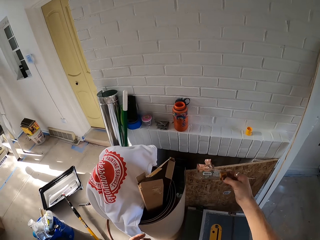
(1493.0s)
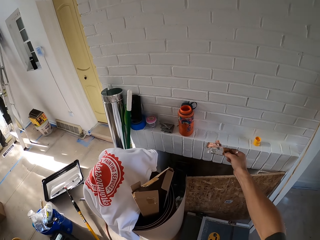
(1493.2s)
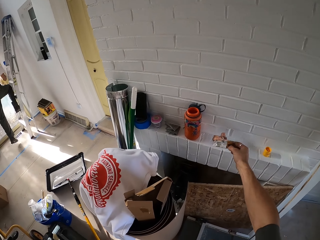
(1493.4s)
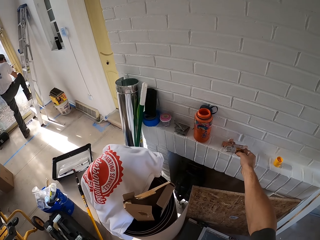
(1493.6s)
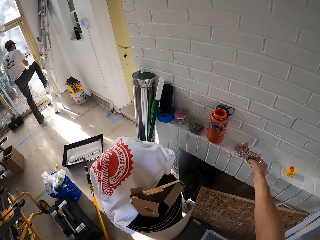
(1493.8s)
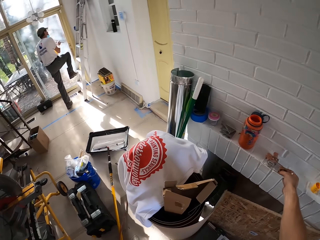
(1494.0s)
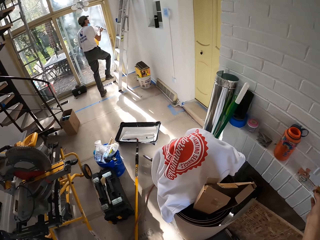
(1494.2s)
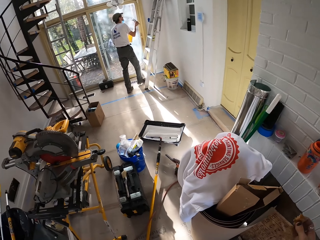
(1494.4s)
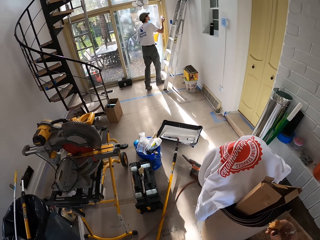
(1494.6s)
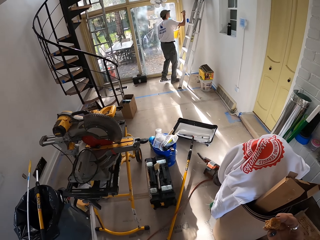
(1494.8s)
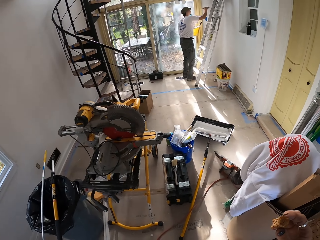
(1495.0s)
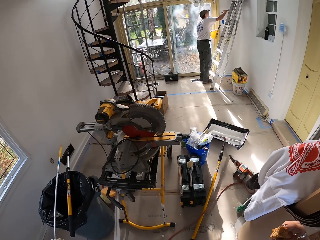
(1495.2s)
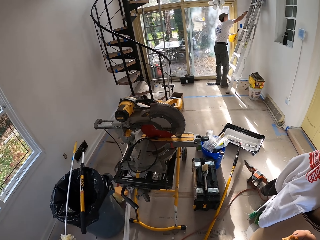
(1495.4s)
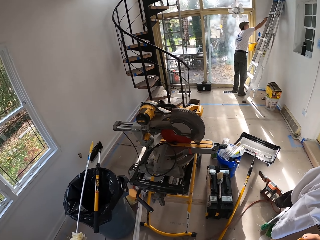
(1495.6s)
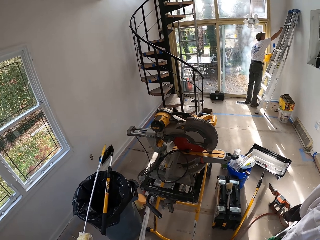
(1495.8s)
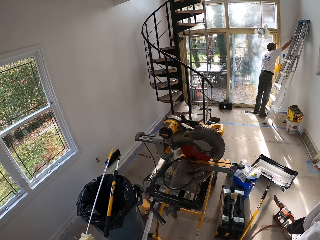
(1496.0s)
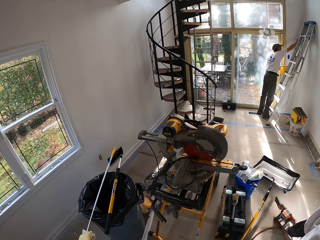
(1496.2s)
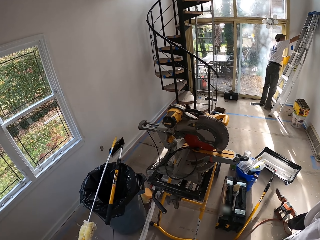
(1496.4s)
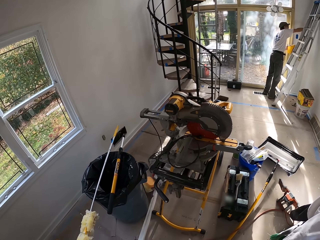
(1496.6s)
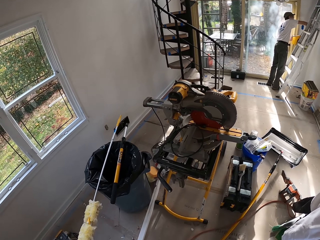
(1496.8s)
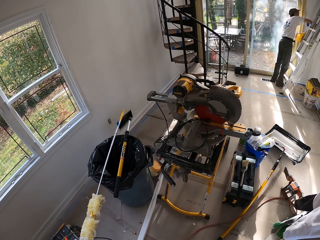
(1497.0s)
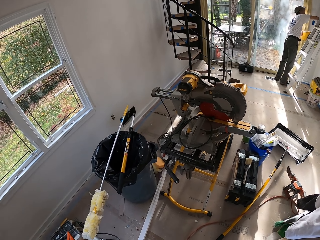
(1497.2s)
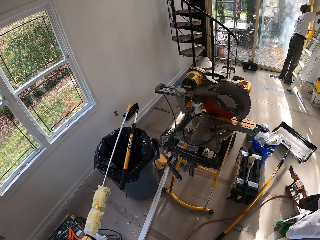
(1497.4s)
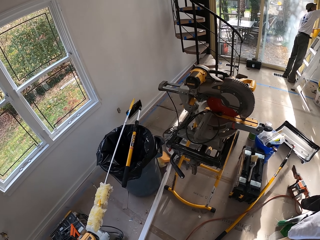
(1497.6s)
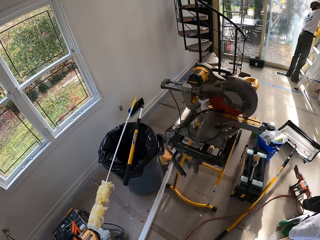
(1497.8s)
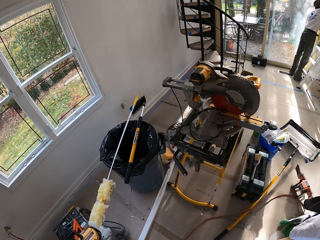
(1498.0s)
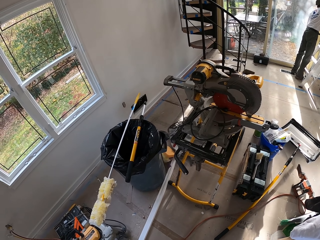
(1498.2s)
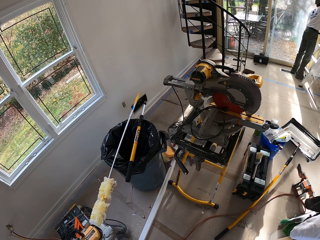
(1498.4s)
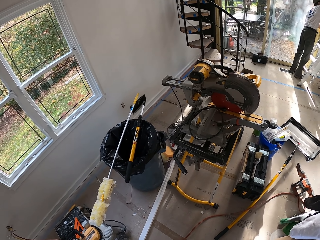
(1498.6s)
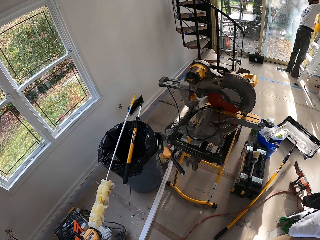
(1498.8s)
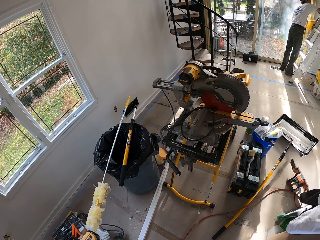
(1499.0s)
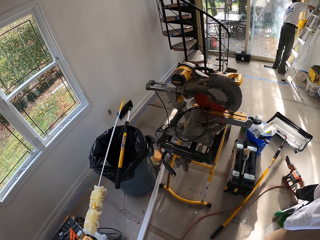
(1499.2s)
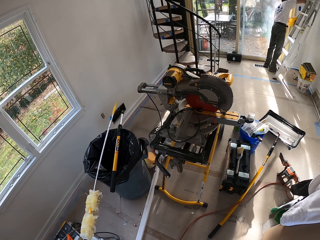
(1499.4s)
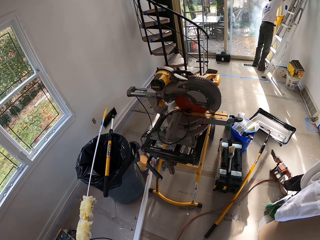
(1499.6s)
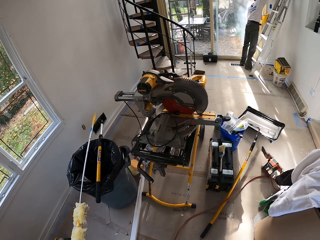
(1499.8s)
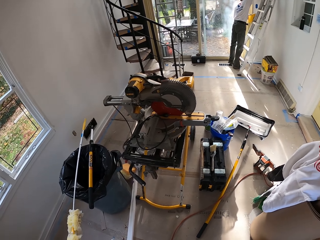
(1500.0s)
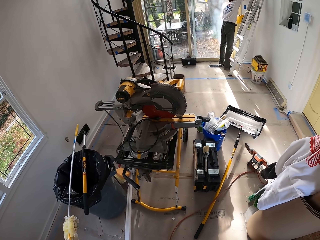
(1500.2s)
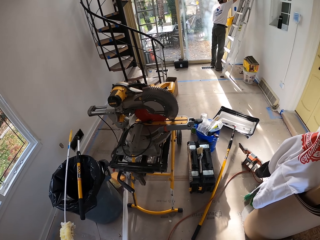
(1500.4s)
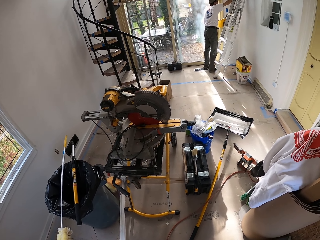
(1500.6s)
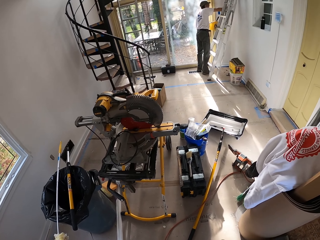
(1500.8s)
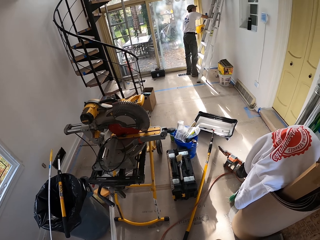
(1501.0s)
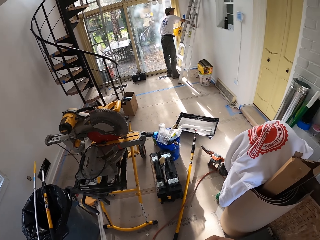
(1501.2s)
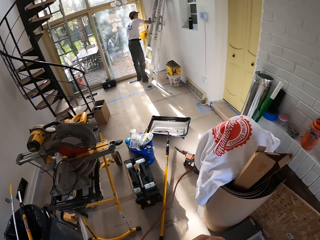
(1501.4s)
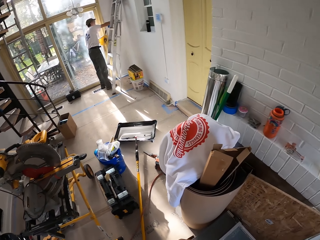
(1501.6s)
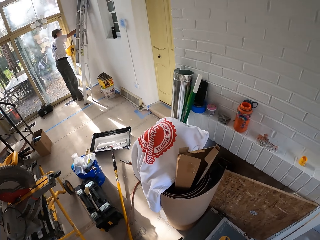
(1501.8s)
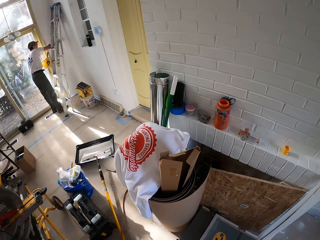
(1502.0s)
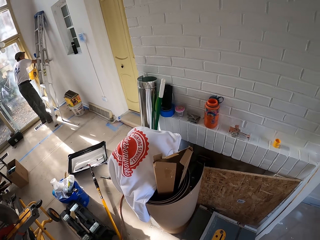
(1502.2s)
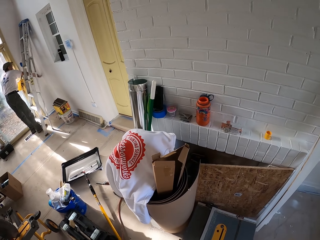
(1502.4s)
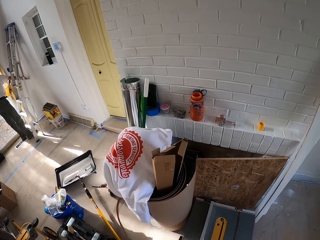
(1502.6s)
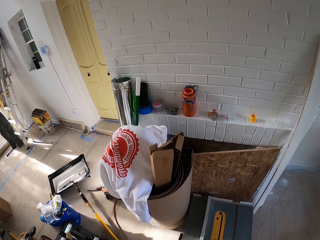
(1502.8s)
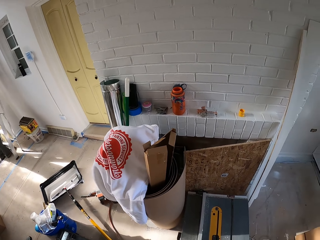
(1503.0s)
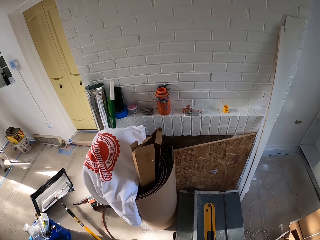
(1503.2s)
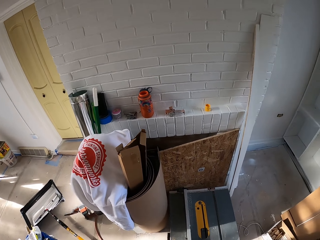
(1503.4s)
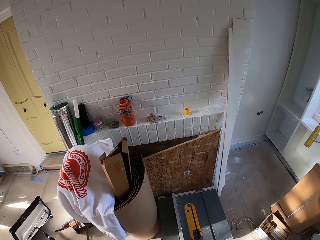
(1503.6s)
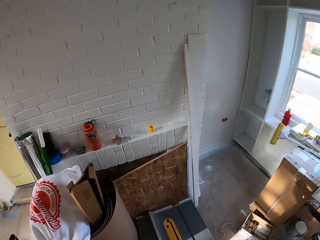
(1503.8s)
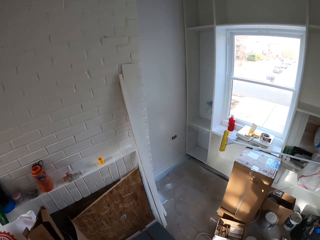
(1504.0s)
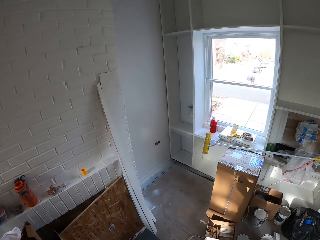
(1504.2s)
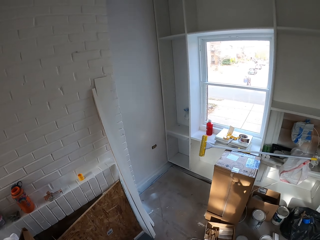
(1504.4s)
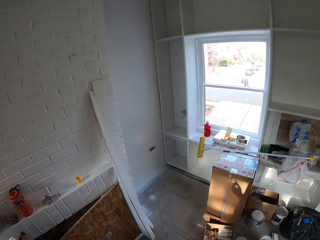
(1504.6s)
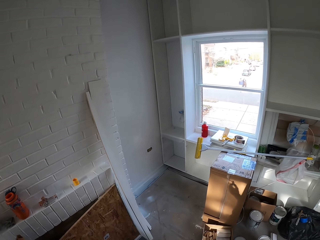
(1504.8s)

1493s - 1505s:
The camera wearer drops the packet on the wall. They look around the room.

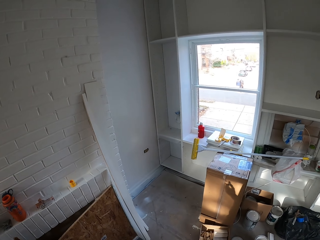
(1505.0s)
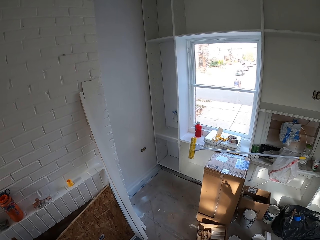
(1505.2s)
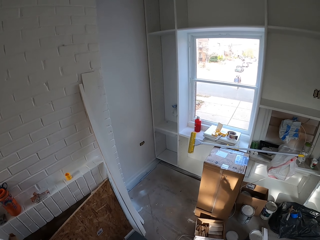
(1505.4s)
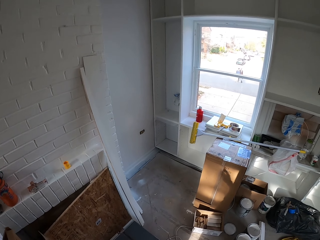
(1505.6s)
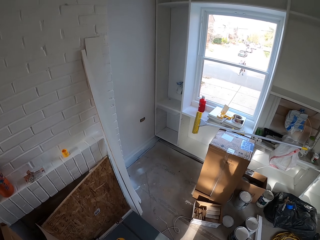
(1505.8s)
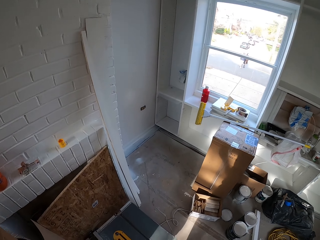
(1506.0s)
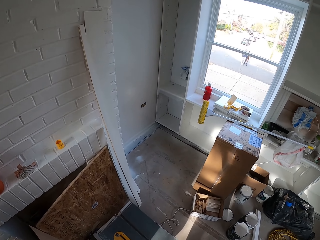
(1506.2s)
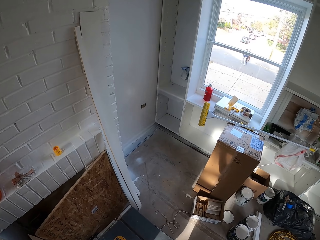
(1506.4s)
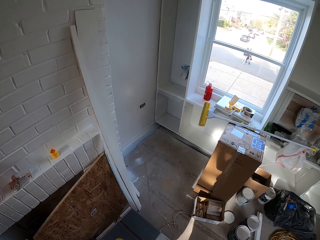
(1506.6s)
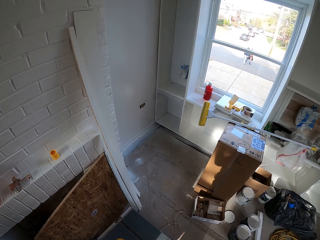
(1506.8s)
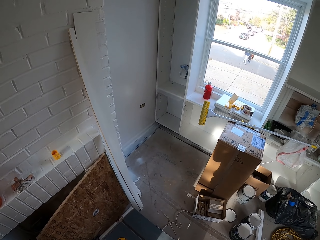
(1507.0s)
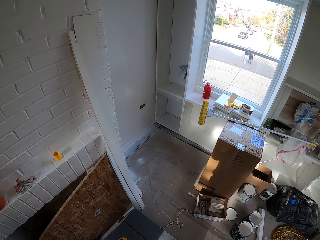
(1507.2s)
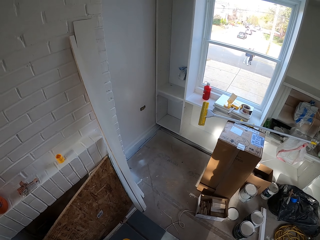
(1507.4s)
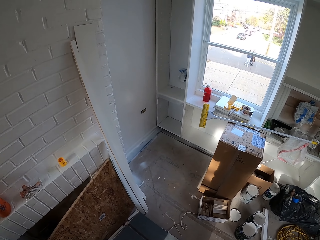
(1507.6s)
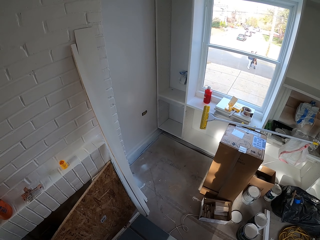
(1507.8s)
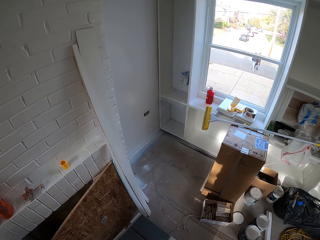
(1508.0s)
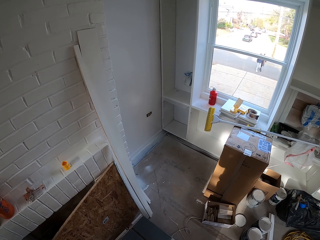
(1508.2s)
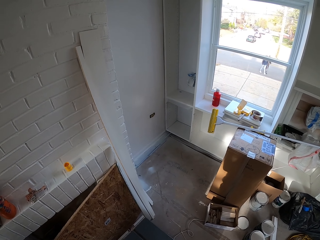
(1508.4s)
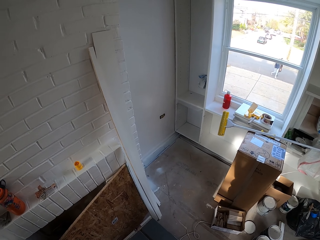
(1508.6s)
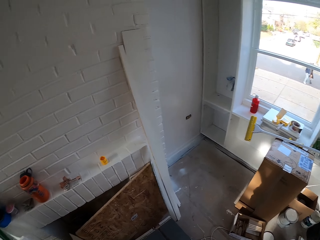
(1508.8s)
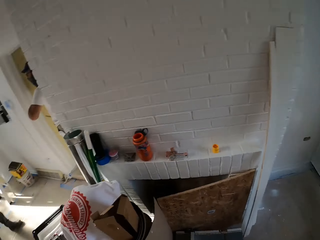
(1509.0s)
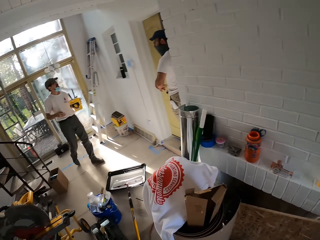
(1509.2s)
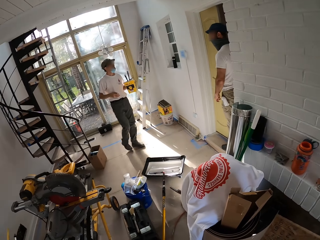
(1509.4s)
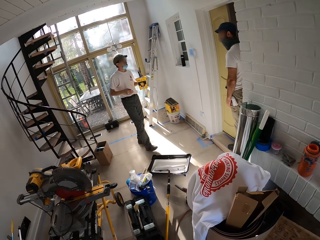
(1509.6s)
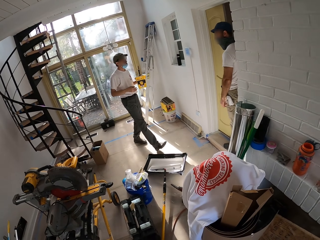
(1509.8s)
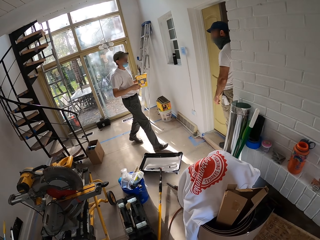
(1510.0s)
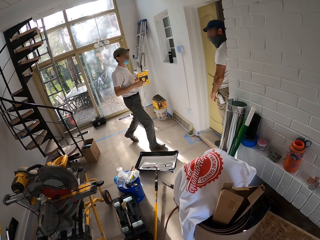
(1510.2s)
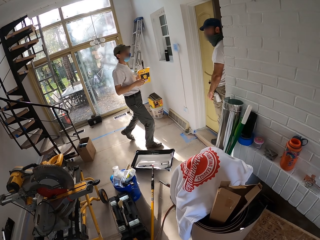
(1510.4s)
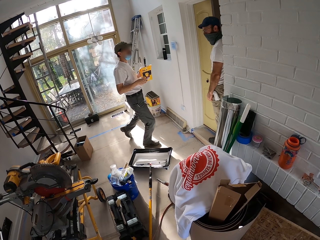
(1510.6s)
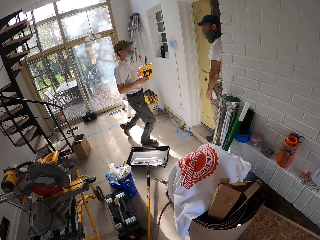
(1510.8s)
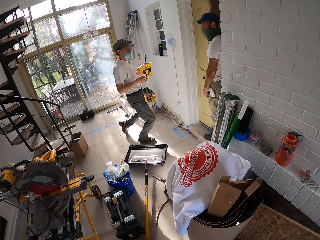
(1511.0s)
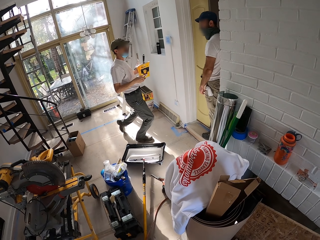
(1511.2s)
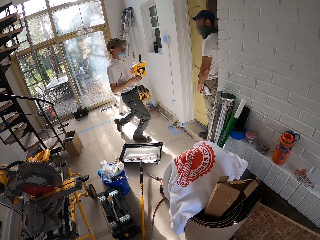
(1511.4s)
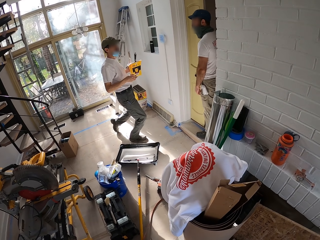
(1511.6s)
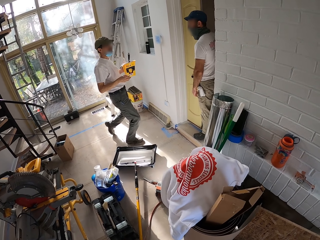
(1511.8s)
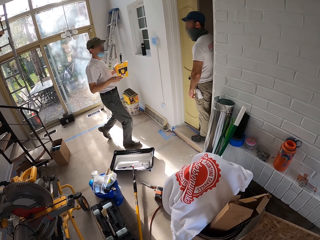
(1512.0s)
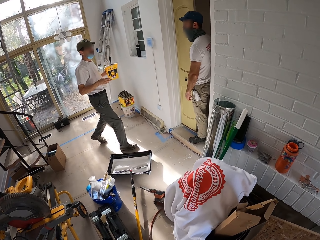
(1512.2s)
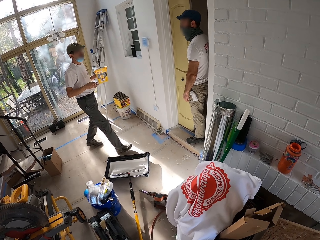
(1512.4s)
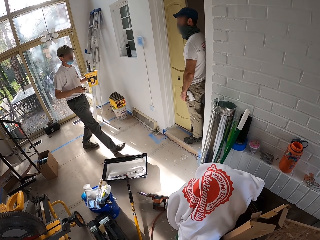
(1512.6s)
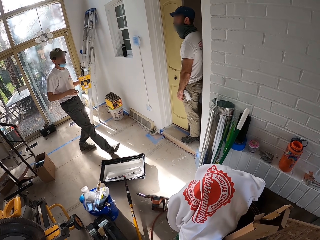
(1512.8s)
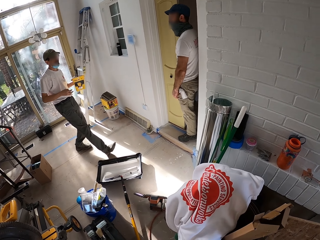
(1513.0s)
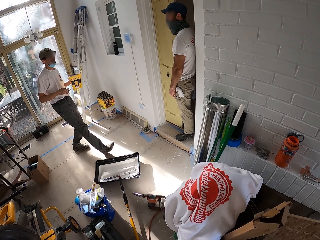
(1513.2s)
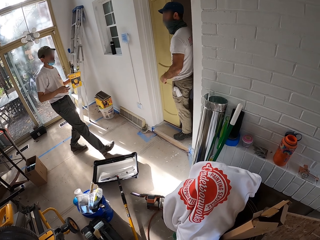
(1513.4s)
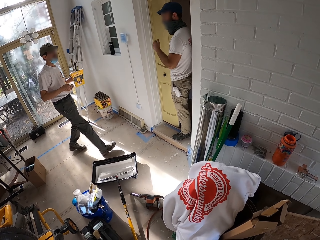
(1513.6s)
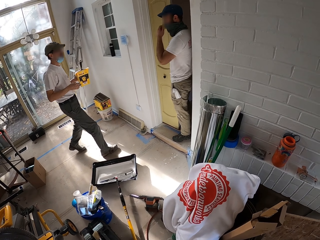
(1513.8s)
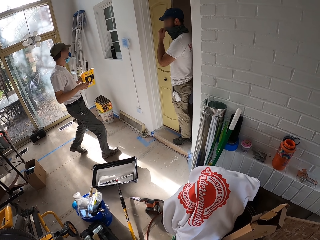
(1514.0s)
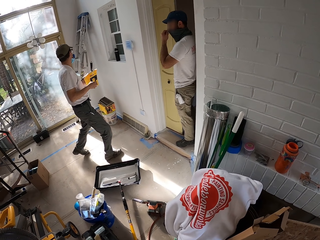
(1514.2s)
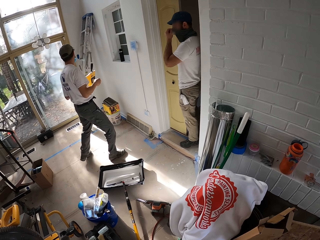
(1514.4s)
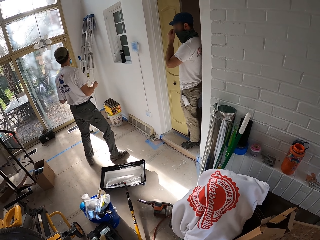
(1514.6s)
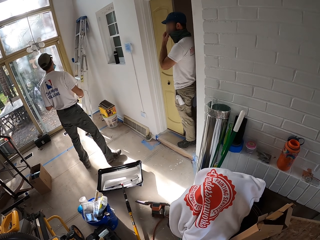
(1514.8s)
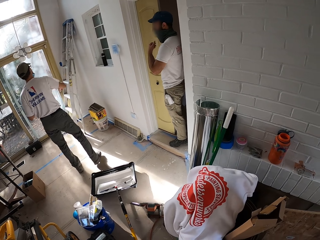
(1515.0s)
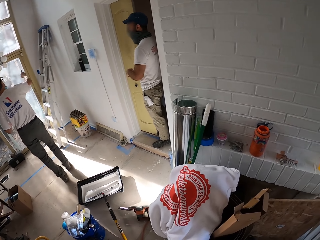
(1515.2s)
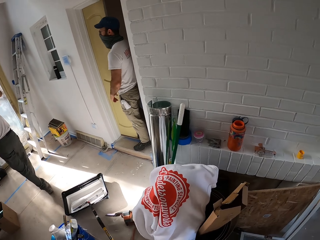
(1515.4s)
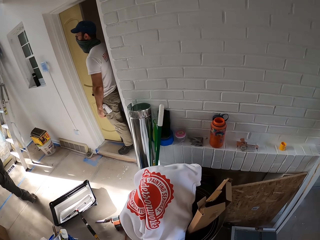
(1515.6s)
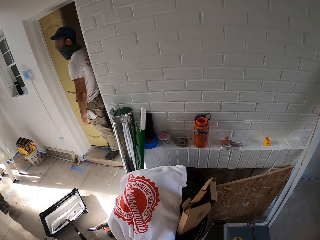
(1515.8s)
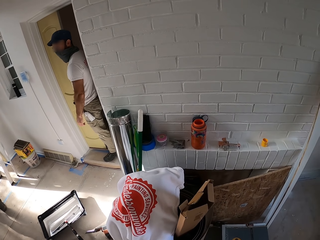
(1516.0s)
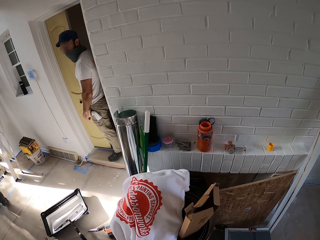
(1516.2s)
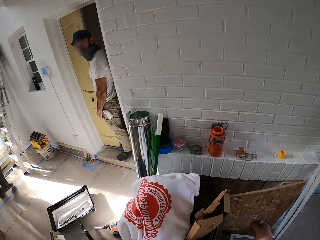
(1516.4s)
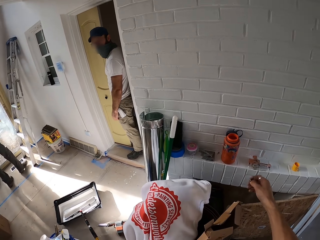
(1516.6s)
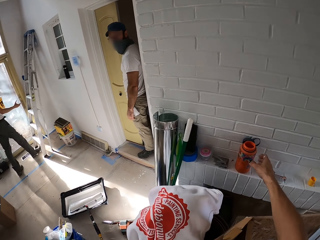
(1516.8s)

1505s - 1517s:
A man talks with another man. The other man adjusts the scarf.
